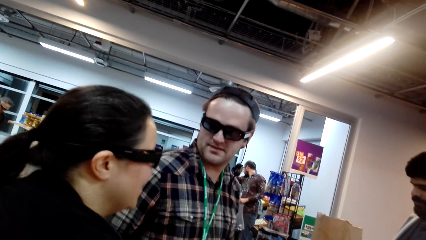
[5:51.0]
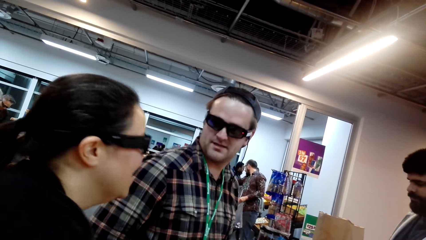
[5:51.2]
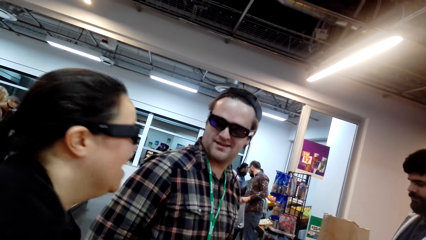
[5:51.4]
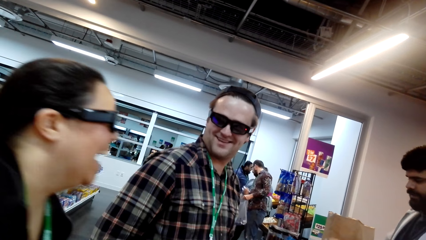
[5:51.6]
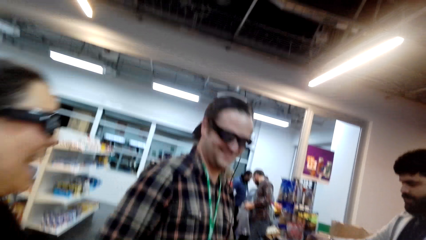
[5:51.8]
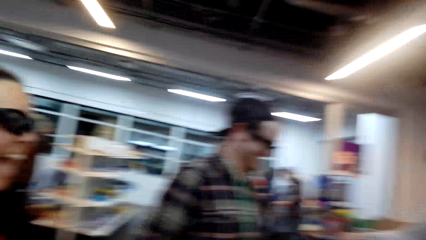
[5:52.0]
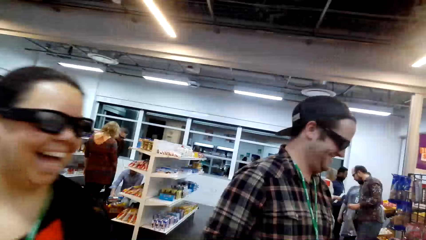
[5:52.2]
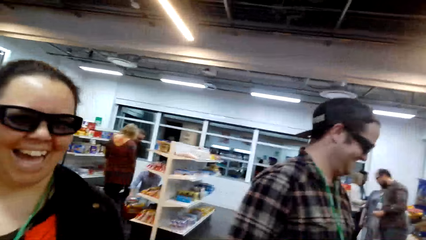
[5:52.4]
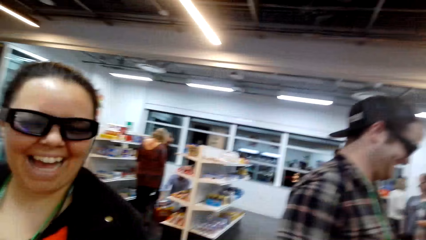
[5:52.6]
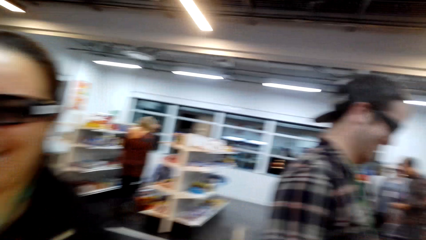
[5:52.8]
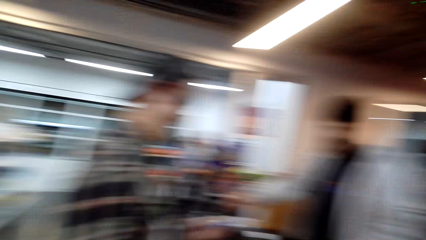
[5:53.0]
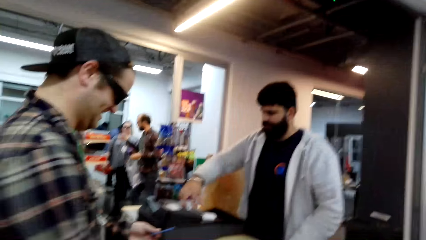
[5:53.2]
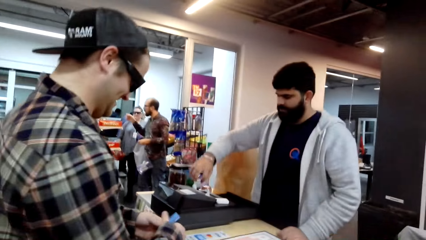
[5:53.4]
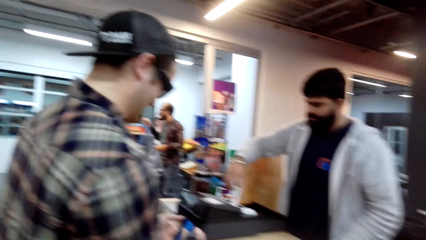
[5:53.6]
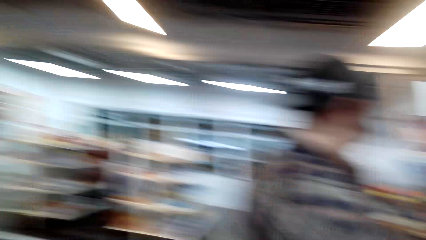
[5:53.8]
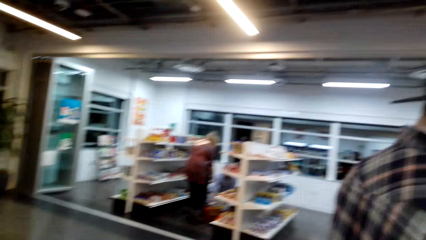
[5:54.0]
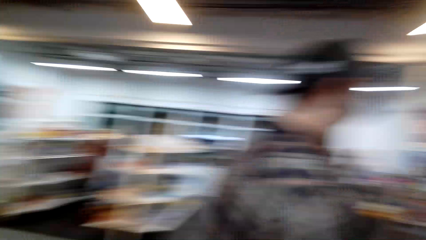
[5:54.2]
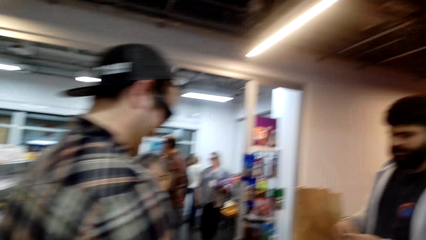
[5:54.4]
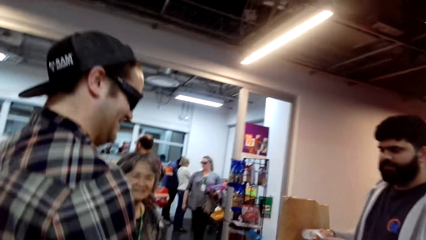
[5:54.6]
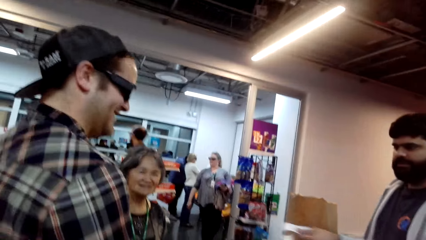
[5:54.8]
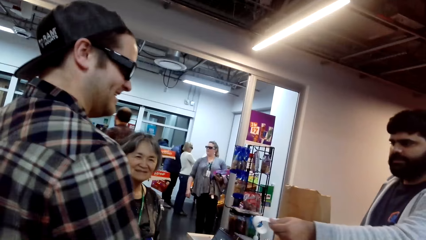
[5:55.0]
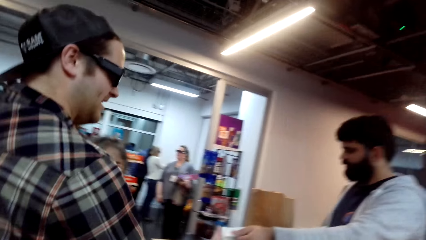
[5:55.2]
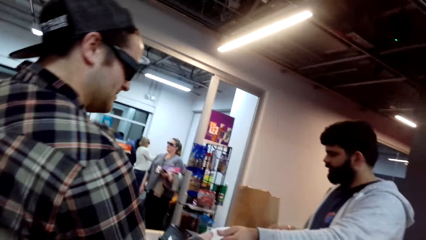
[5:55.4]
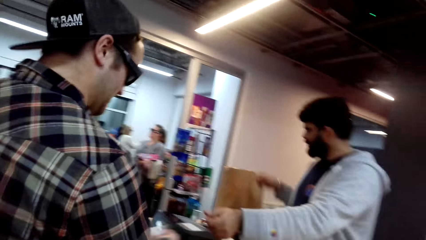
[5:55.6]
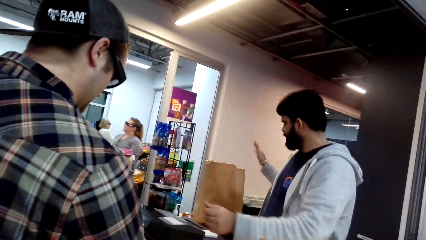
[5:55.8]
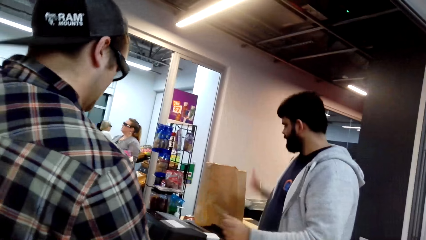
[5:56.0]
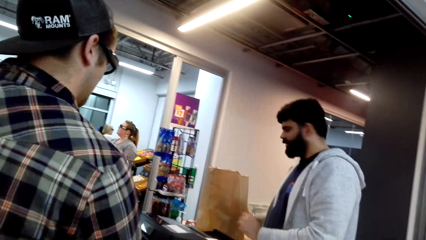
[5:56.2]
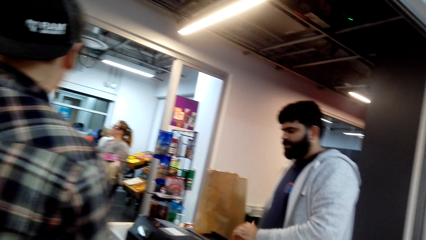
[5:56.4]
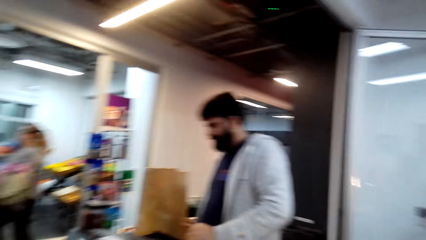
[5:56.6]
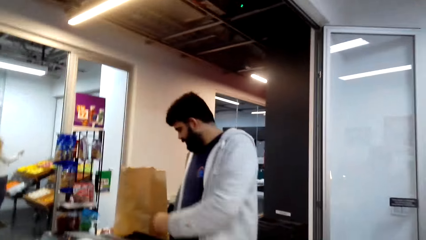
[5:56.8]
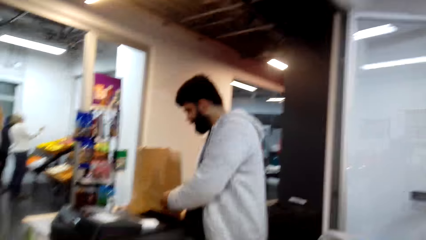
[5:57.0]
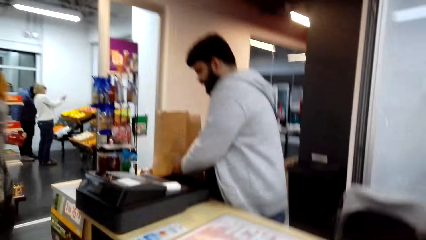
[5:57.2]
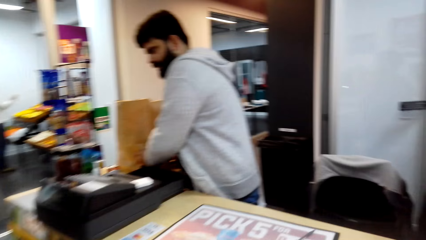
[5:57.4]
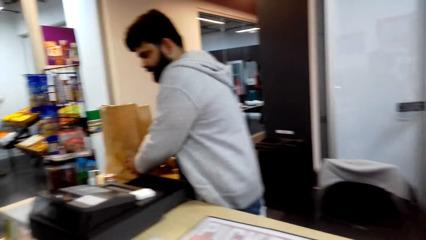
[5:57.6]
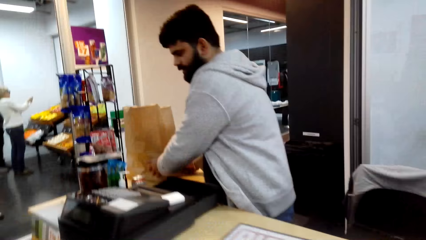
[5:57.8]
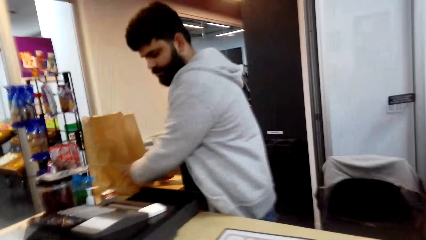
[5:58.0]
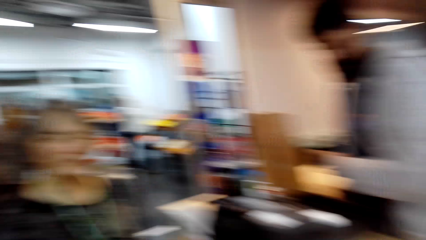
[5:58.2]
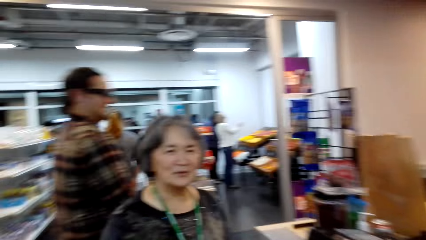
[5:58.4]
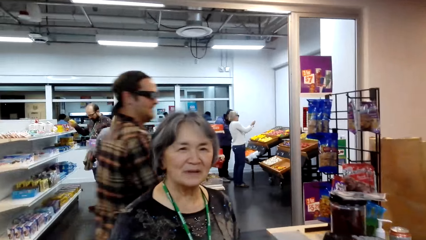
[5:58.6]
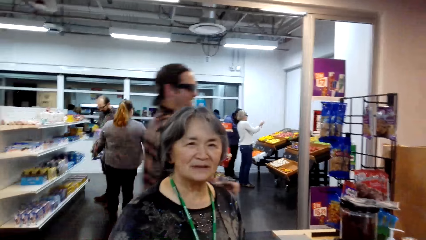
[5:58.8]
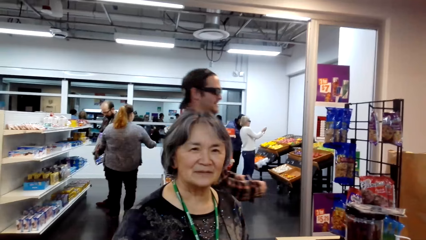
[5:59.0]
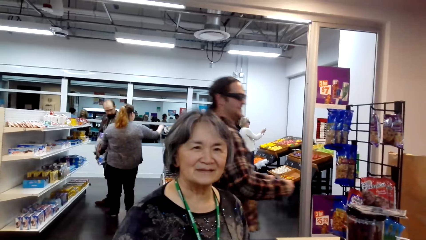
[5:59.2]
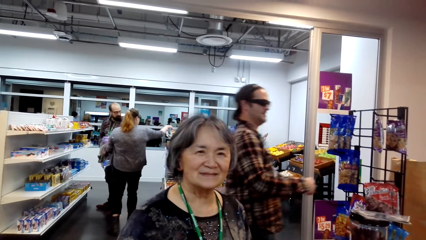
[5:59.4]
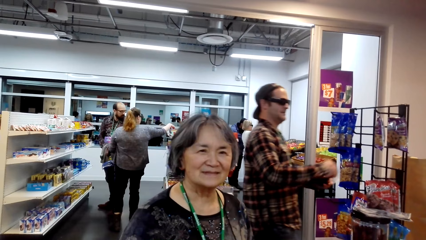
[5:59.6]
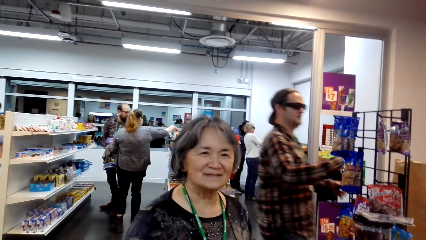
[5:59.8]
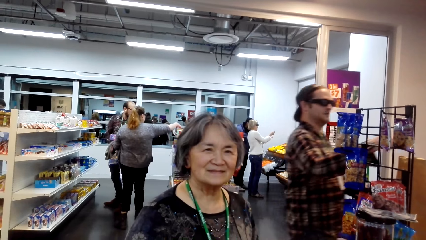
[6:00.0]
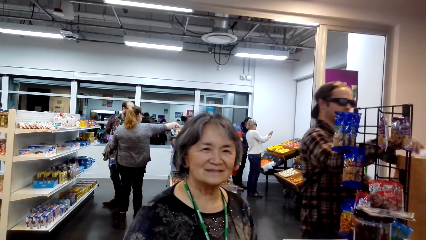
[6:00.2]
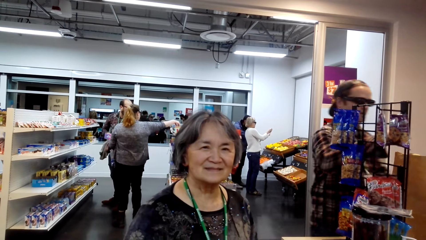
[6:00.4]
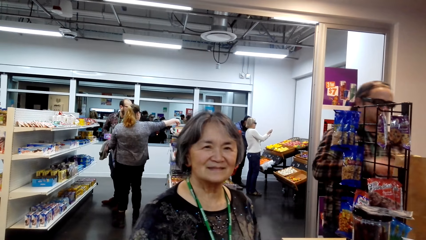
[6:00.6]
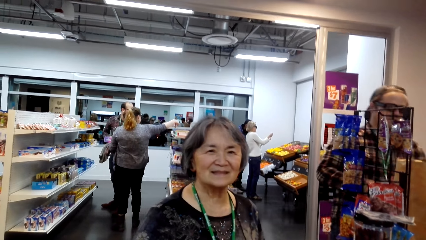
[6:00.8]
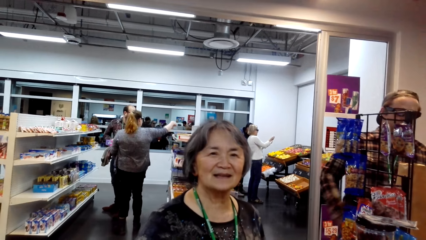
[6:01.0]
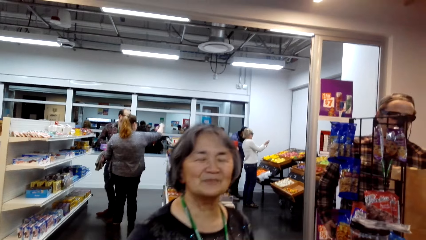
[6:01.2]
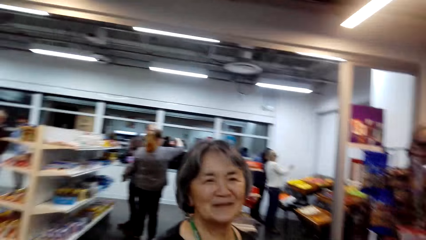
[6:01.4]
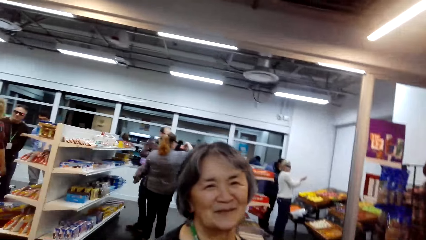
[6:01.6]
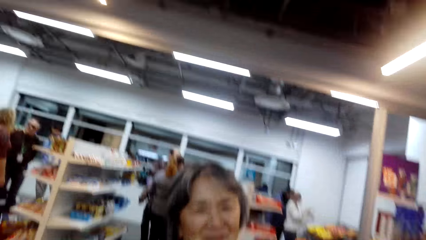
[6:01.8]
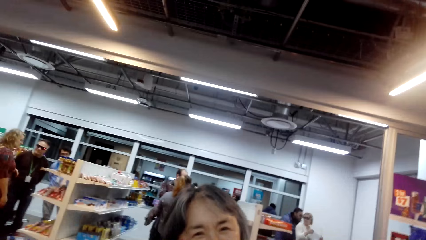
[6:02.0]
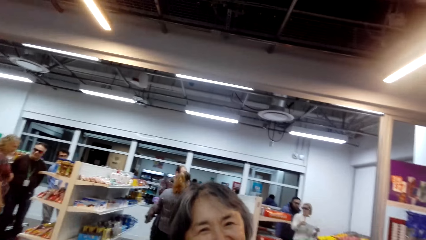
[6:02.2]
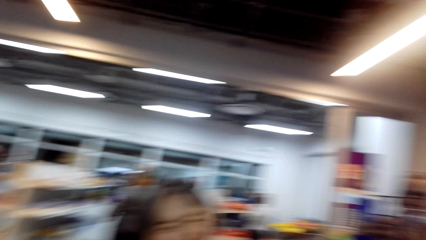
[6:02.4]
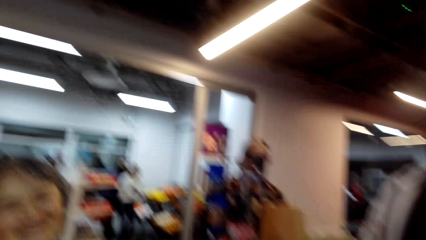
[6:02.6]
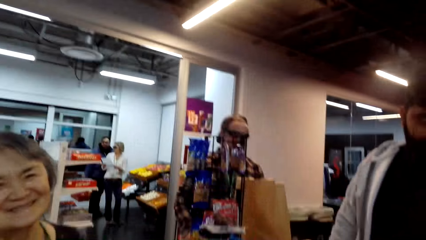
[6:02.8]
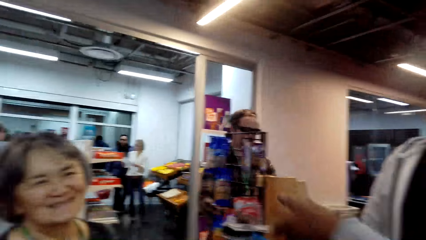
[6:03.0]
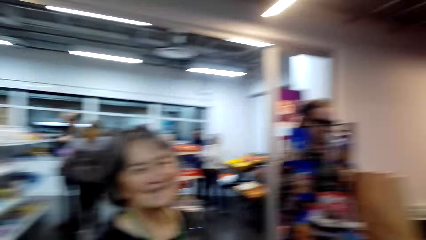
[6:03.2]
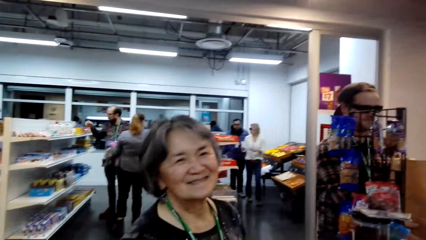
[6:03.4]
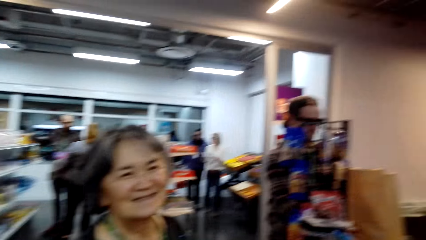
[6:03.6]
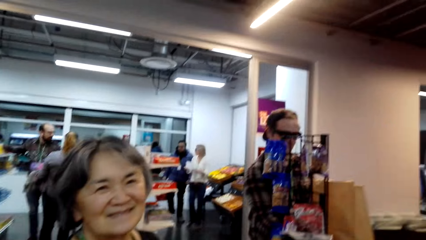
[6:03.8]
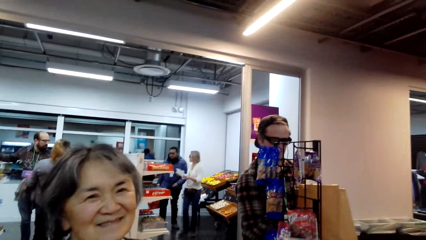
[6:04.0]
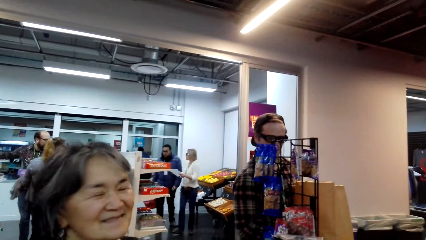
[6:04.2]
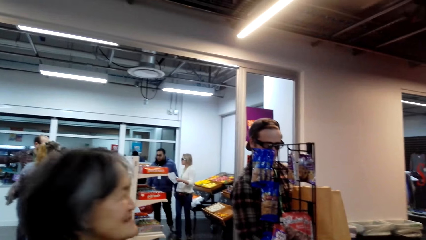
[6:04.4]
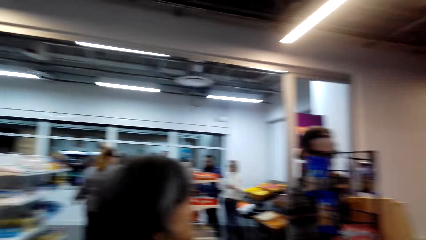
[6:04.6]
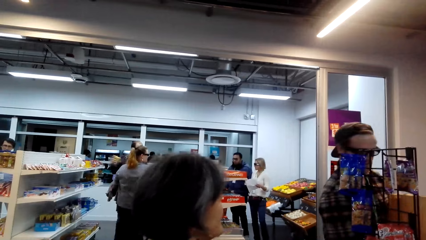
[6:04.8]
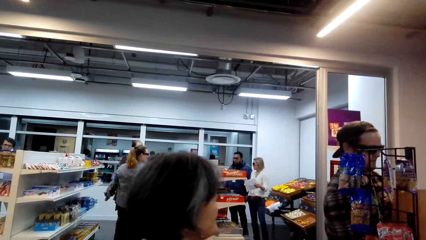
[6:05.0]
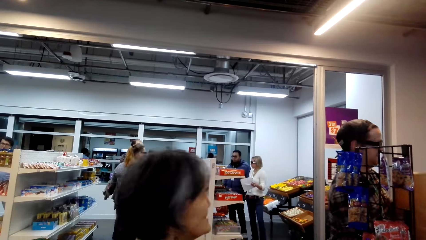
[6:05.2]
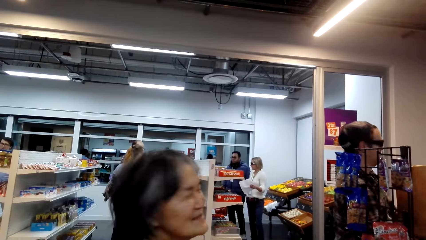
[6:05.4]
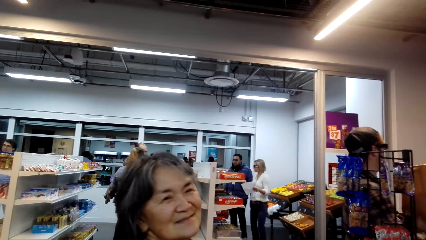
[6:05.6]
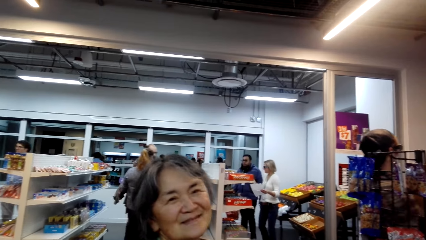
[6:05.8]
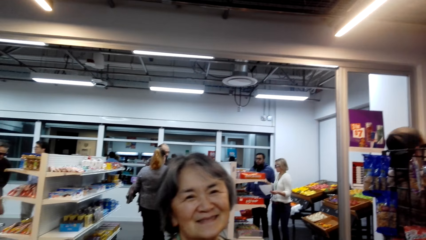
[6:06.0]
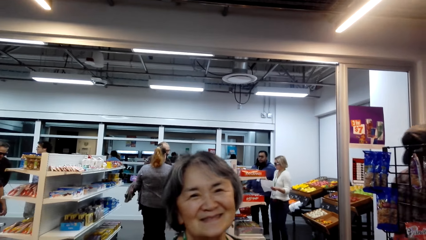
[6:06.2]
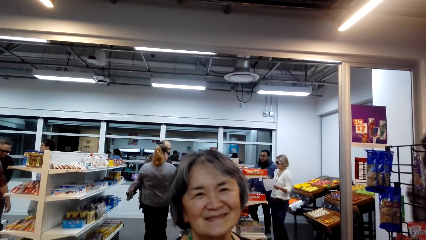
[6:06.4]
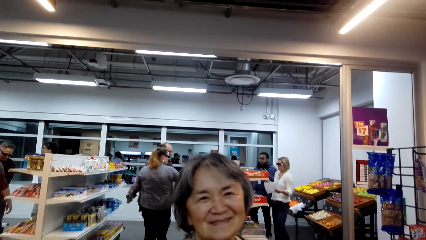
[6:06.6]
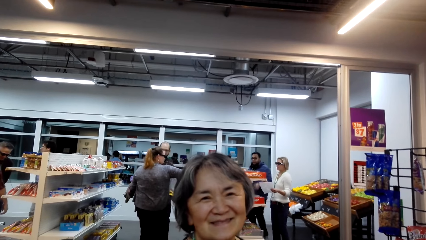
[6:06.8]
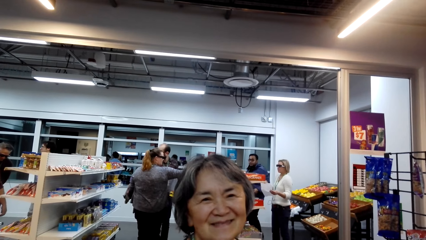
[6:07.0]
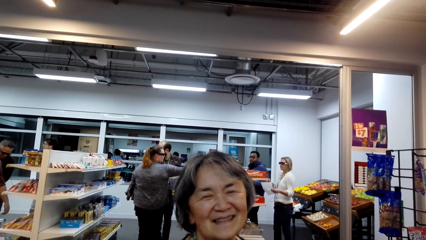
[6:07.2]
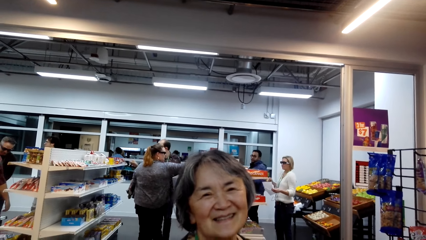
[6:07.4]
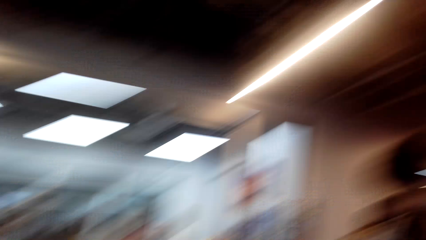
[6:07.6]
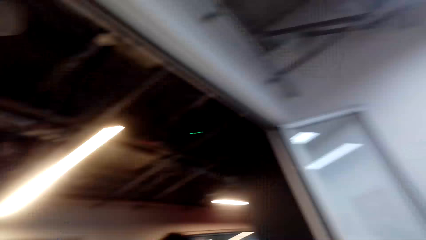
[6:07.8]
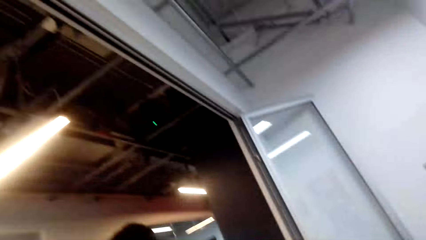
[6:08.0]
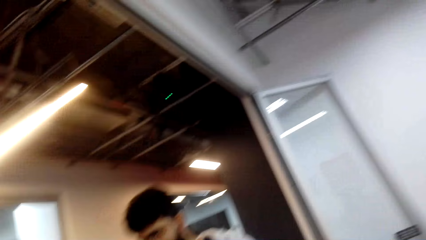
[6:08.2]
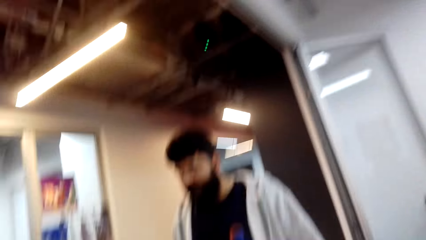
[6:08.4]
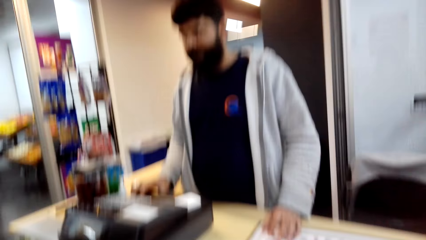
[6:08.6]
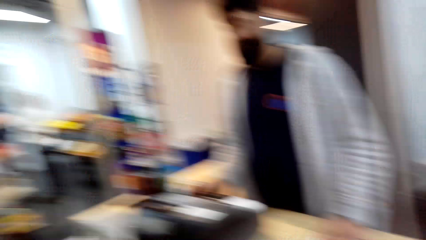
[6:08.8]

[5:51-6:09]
A lady laughs with a person. Another person interacts with the first person and pushes the shopping bag. Another lady interacts with the camera wearer. The first person walks around. Another lady raises a hand. Another lady carries the paper.
